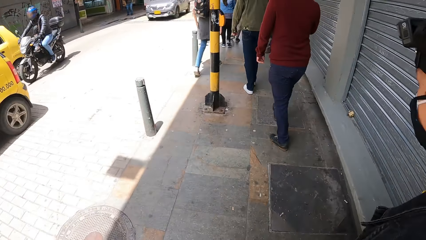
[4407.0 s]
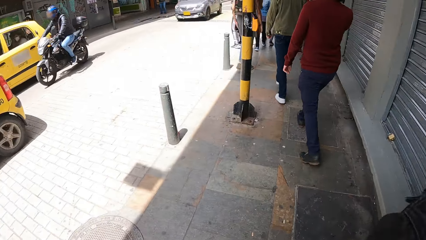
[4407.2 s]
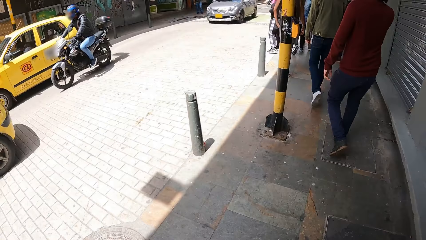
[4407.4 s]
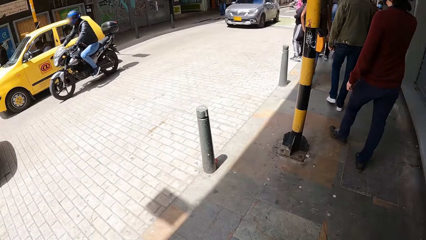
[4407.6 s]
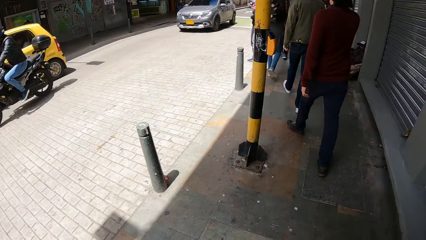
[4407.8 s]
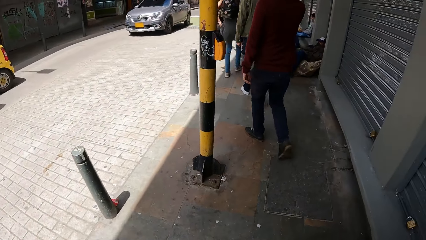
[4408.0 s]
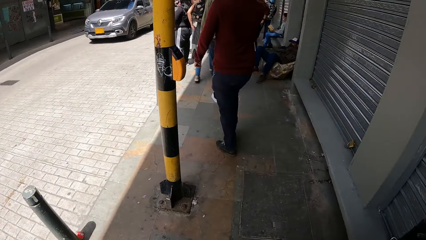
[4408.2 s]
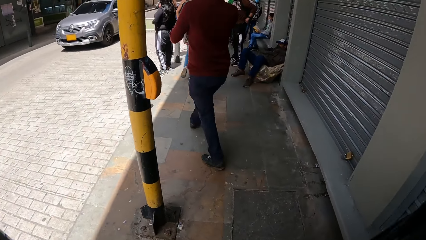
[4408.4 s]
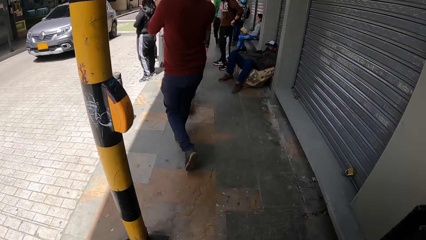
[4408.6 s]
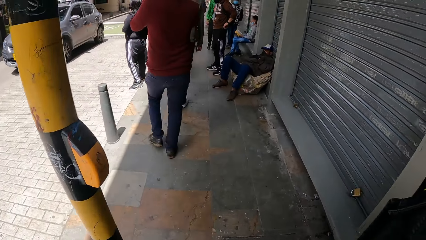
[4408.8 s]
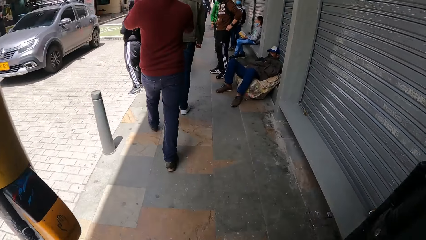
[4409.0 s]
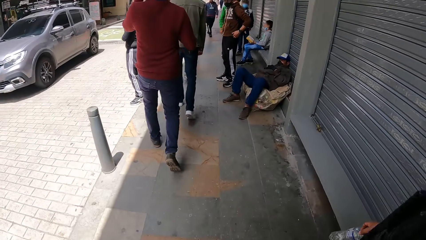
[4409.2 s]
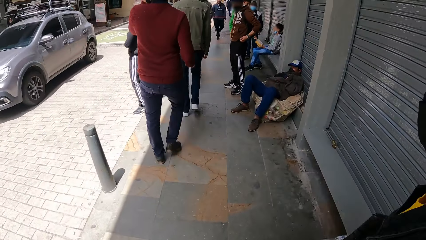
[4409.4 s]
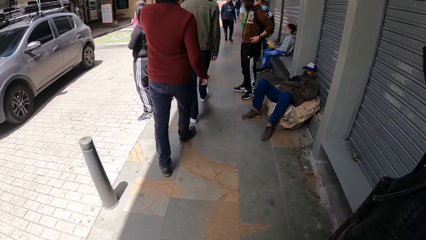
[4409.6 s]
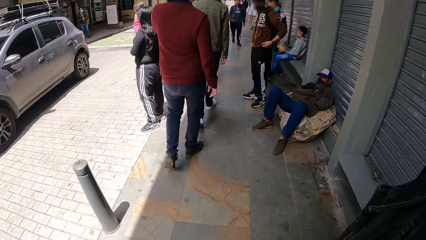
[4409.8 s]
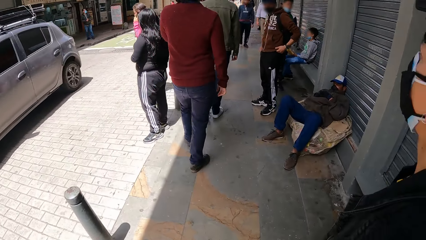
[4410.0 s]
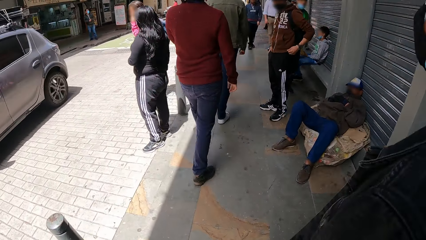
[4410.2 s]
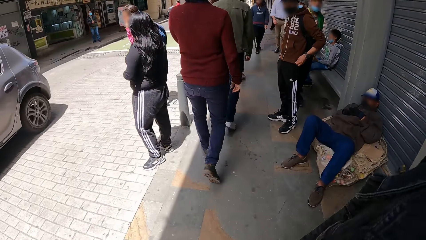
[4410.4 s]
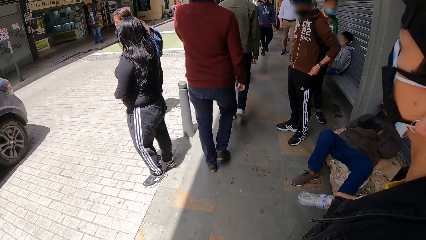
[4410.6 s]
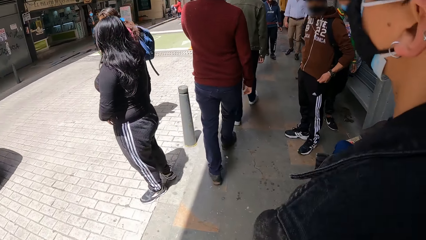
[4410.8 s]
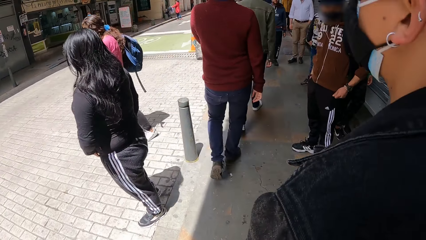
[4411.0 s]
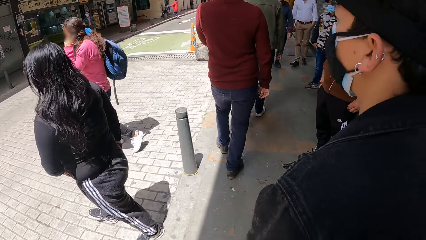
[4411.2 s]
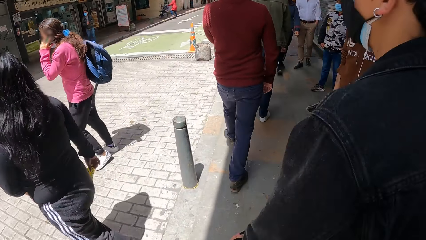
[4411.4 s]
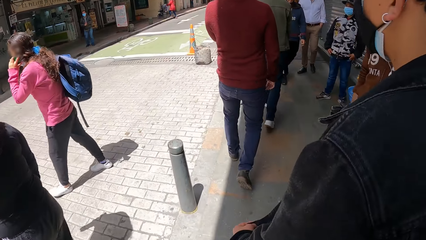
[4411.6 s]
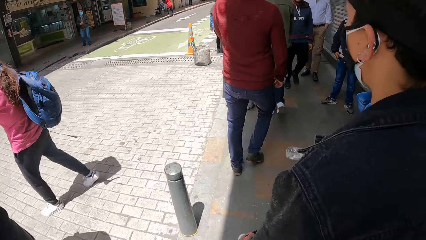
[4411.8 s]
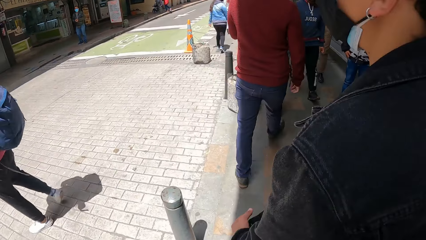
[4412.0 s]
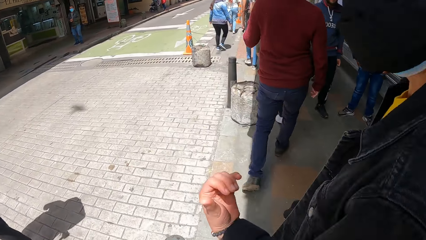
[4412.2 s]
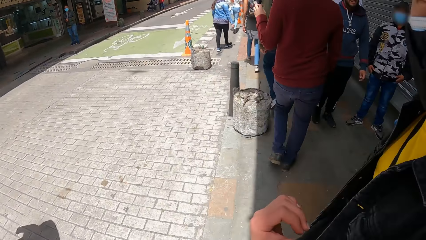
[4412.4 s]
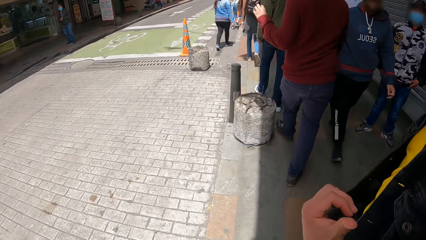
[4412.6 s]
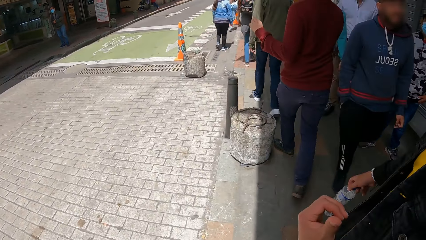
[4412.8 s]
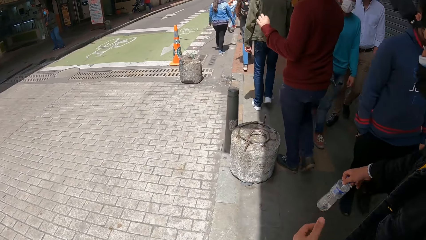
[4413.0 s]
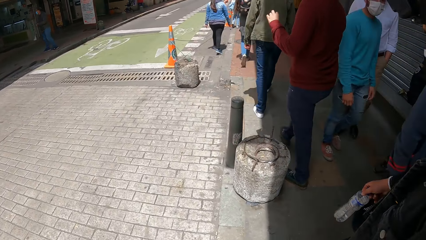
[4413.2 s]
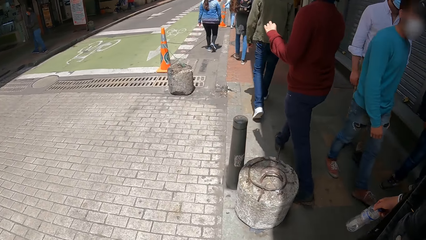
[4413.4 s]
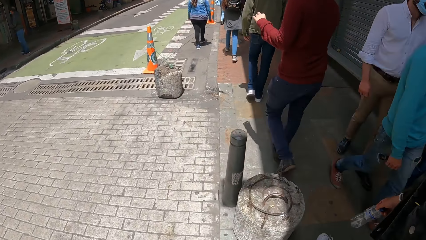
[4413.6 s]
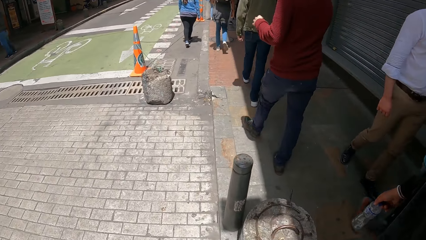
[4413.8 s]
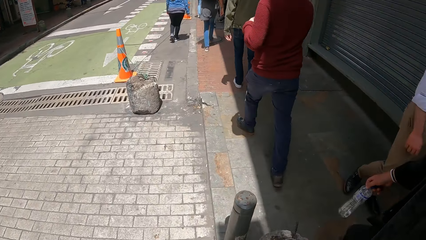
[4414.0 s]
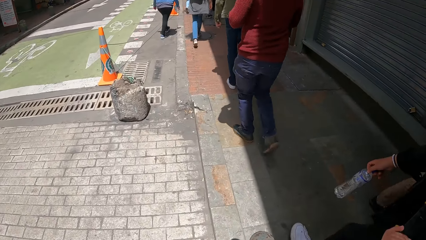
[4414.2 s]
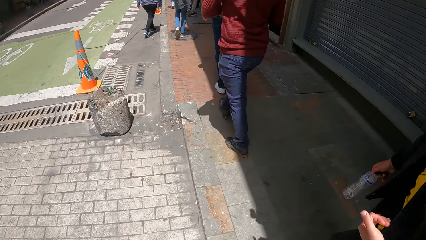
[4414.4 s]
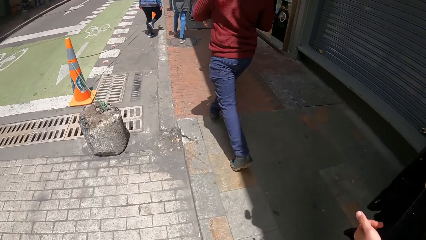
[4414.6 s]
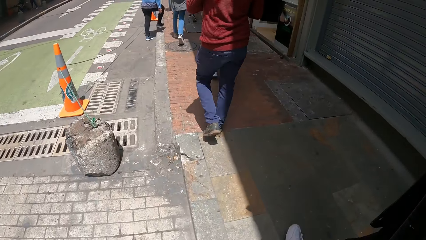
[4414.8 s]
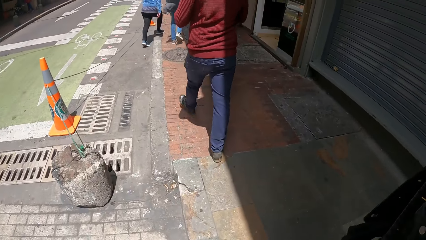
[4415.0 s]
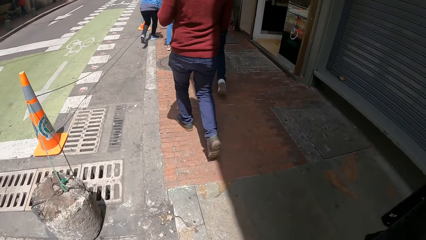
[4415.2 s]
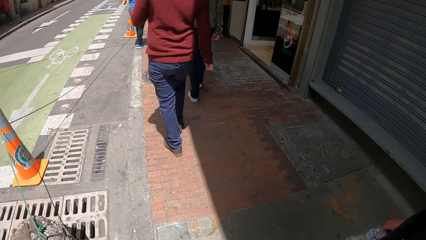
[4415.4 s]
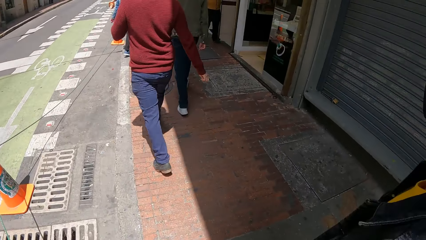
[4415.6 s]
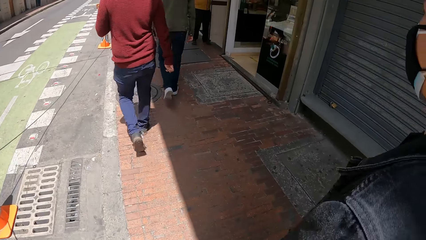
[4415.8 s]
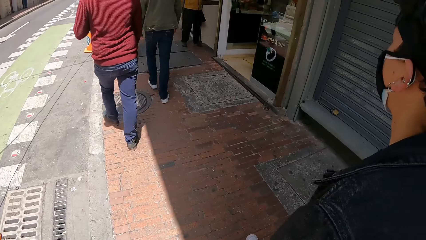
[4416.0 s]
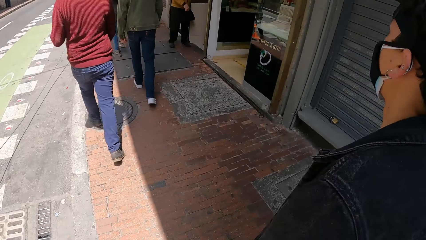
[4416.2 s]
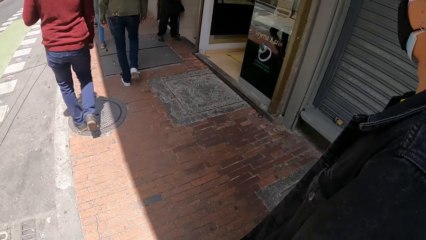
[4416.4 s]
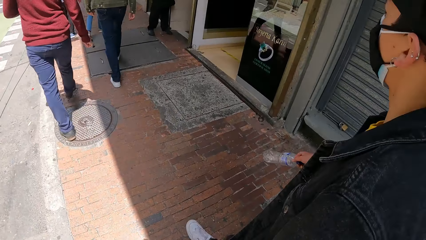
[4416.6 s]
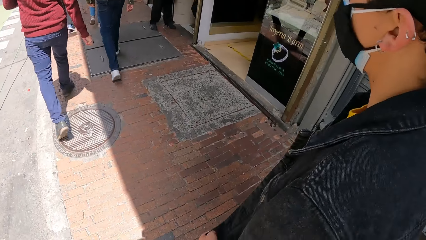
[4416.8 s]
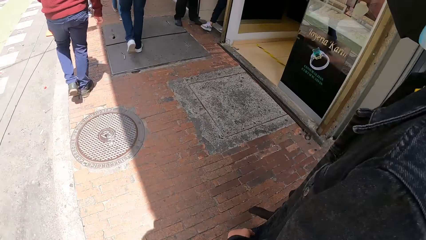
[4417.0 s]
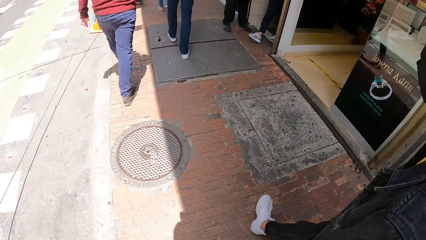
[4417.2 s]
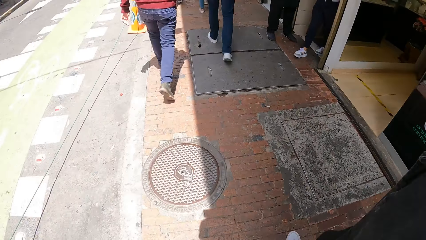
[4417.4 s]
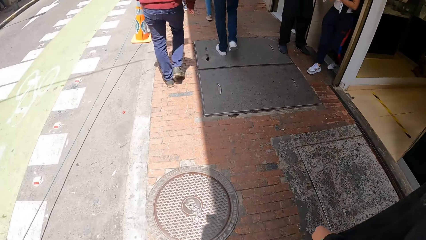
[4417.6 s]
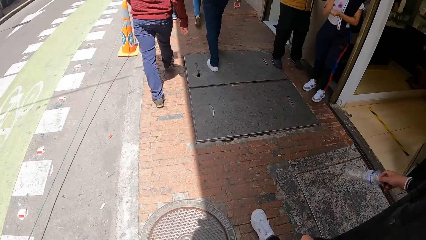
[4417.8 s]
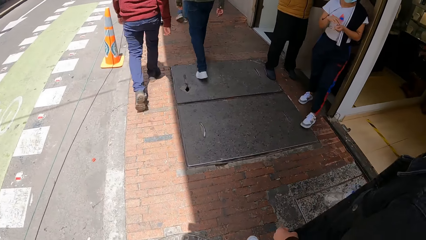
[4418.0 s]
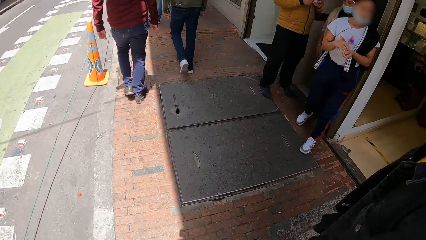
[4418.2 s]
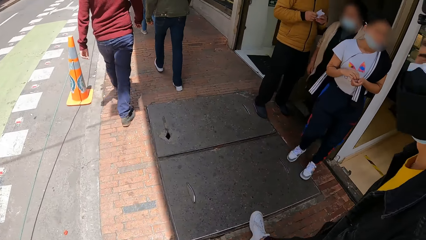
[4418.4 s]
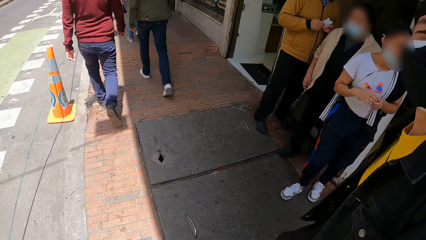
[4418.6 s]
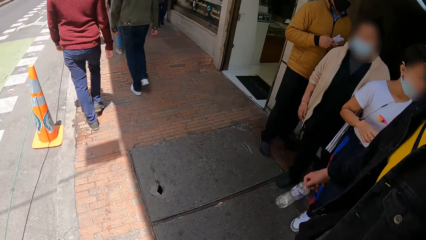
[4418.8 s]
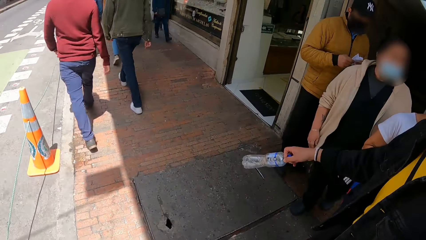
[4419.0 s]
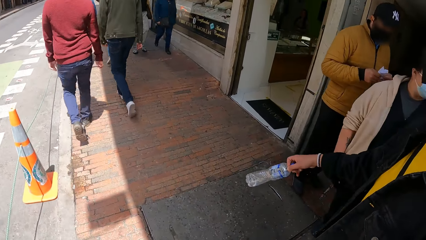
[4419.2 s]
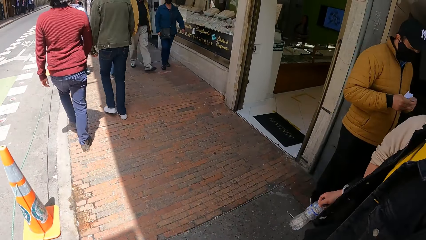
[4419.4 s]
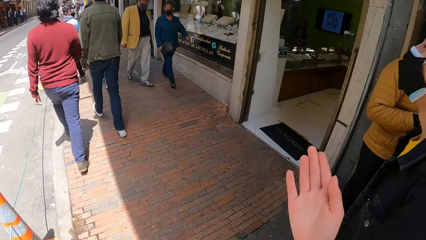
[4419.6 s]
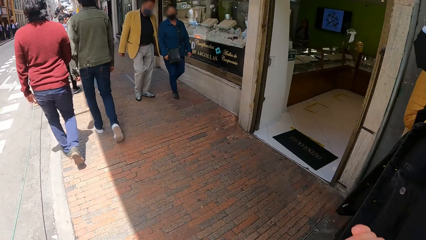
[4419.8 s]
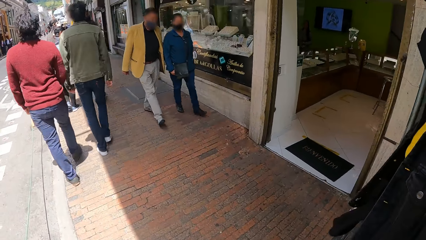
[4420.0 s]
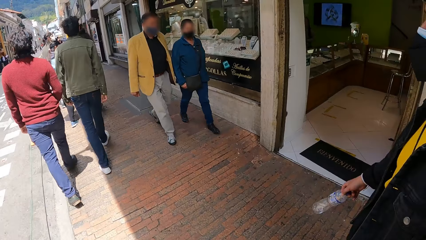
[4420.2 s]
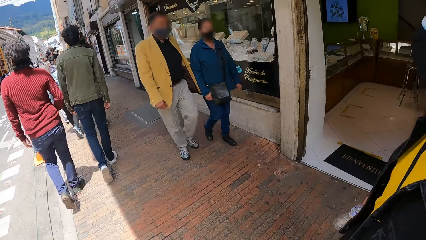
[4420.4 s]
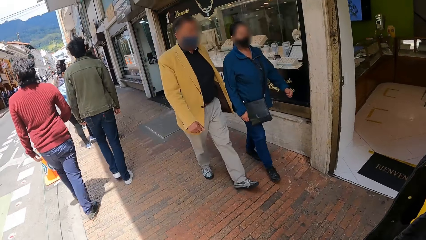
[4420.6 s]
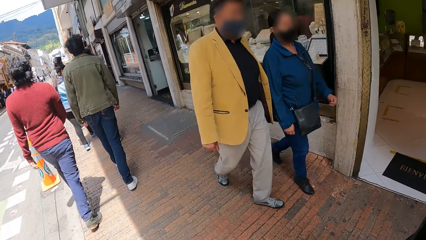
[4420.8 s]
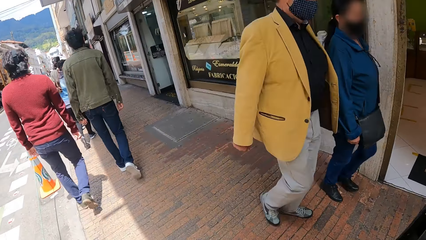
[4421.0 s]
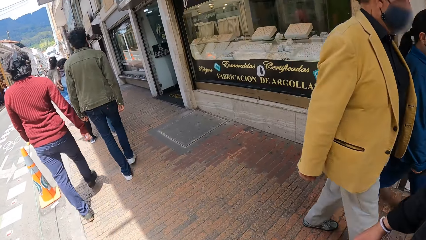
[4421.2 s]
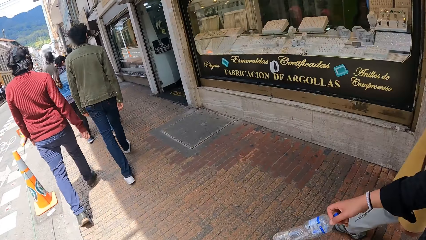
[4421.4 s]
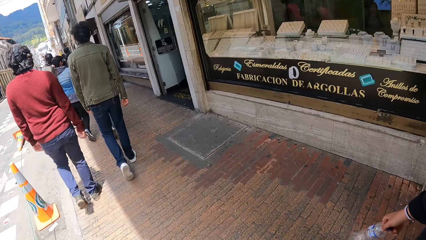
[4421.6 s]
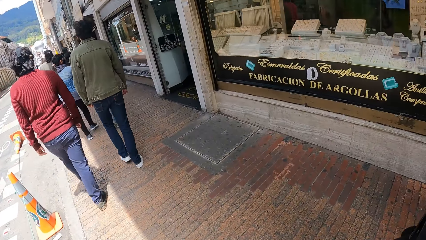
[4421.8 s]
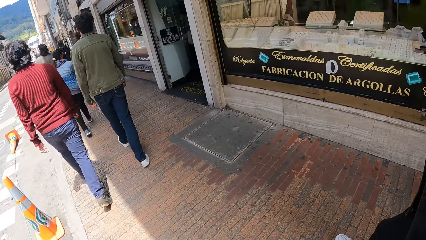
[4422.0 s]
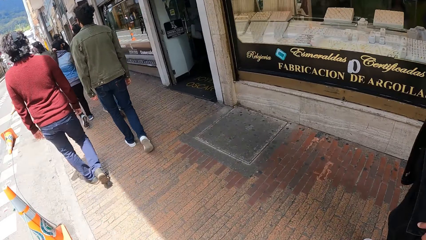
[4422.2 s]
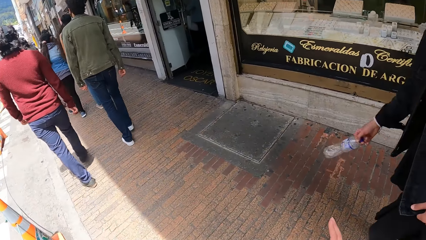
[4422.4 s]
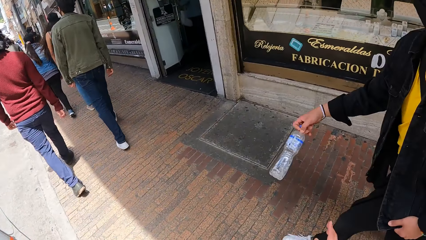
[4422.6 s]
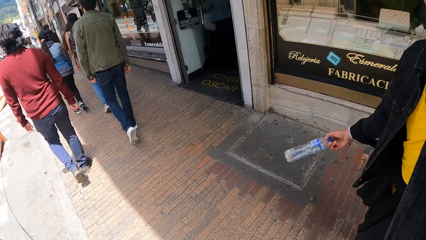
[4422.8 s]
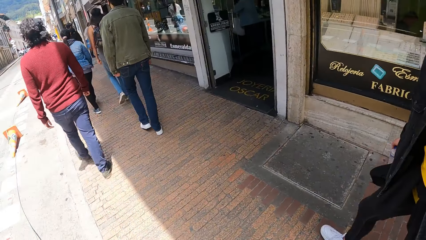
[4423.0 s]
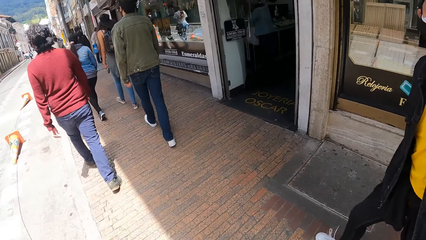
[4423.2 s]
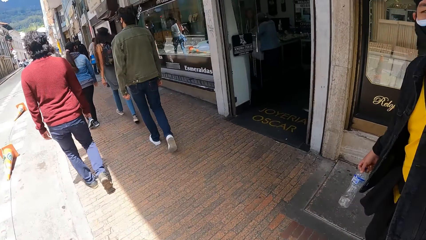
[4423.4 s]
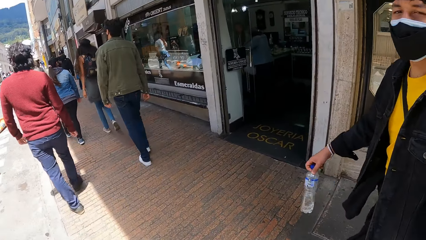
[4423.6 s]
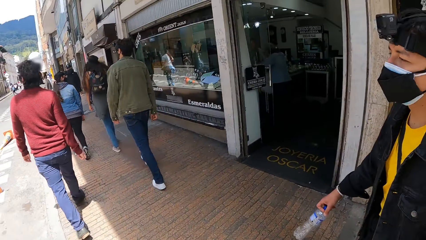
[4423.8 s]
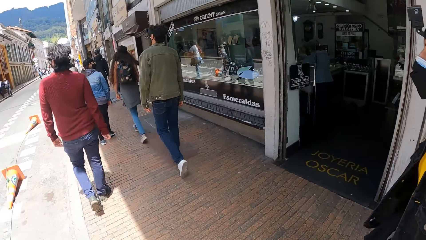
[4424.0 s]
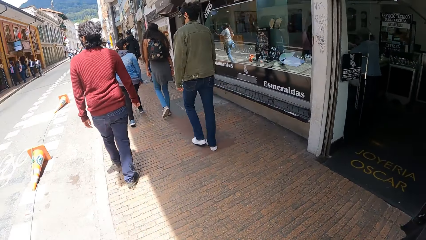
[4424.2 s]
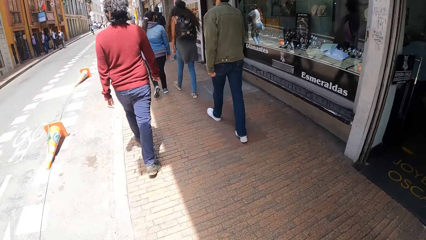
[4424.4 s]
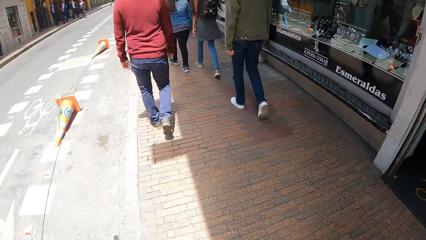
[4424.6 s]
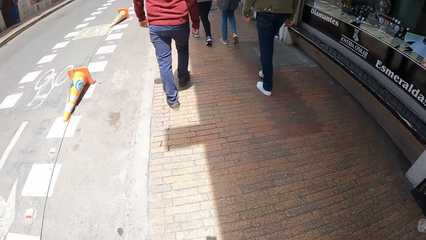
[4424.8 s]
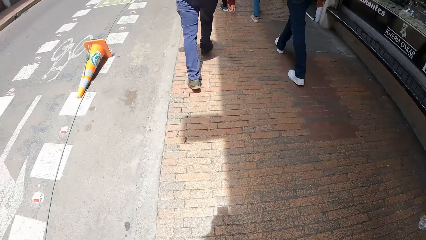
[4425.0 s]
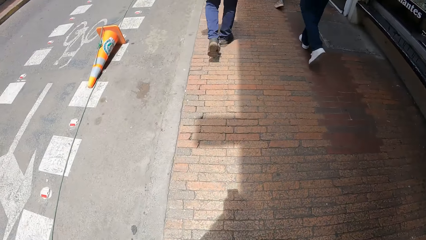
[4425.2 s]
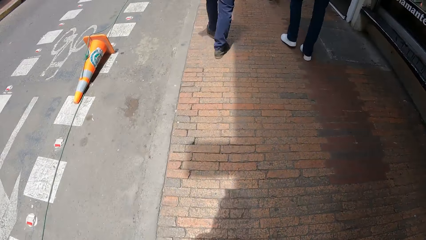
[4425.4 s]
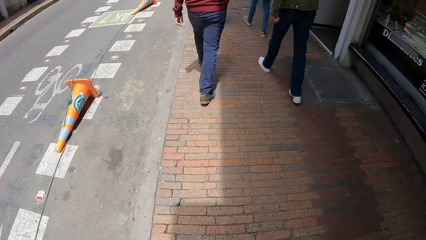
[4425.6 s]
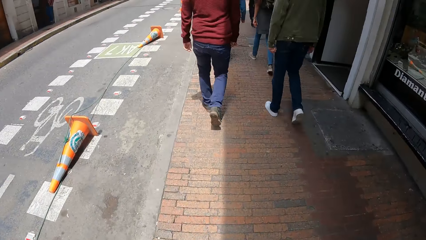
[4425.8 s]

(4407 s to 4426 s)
A bike rides past the camera wearer. A car drives past the camera wearer. A man walks past the camera wearer. The man holds a plastic bottle in his right hand. The man walks along. The camera wearer interacts with the man. The man turns around. The man walks along. The camera wearer moves a hand. Another man walks along a third man. The first man walks along.
